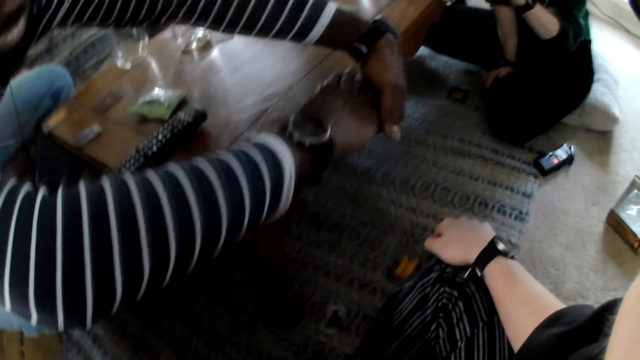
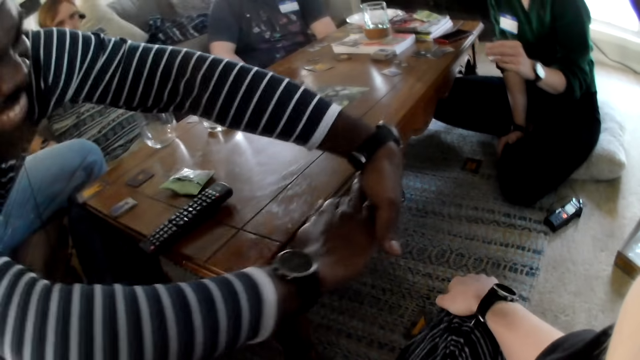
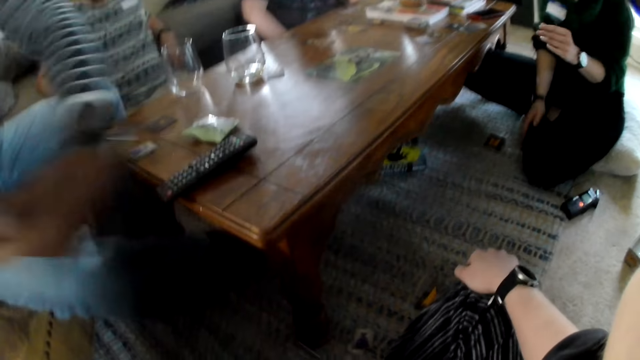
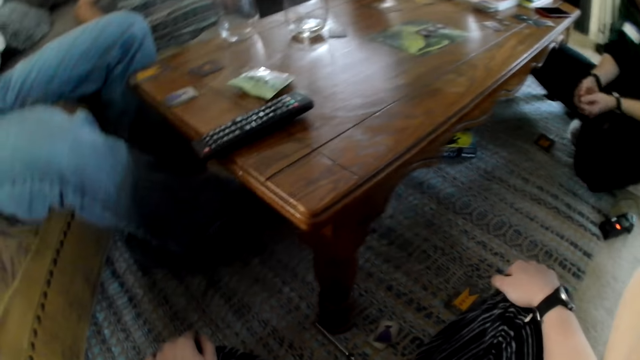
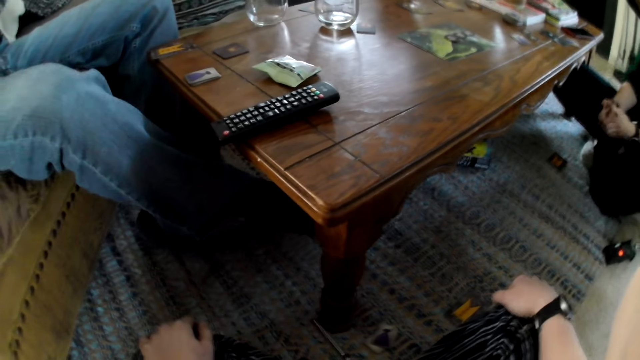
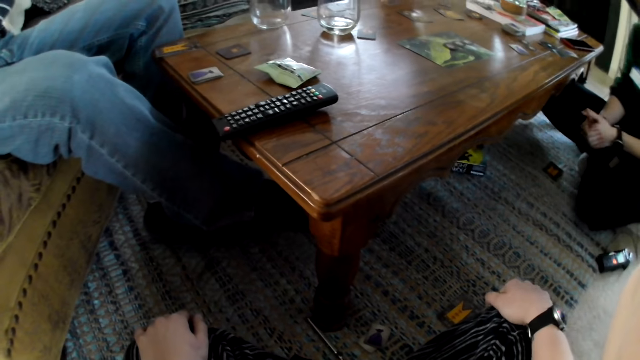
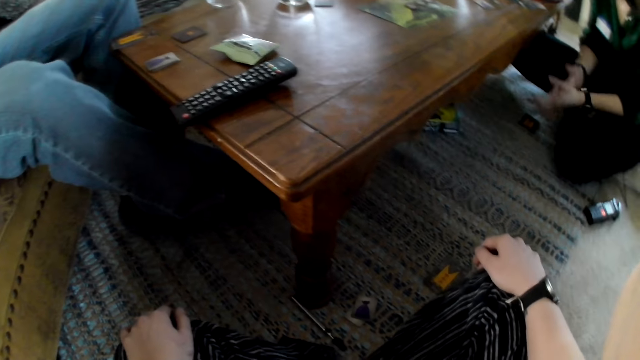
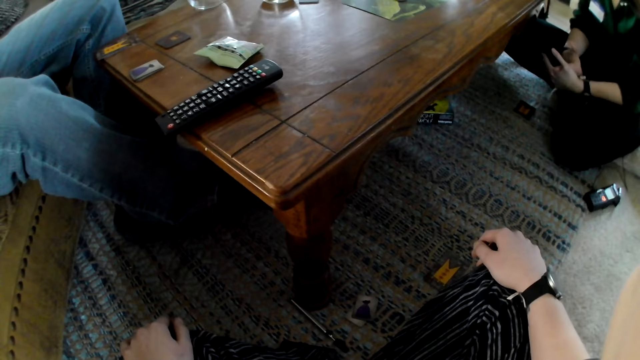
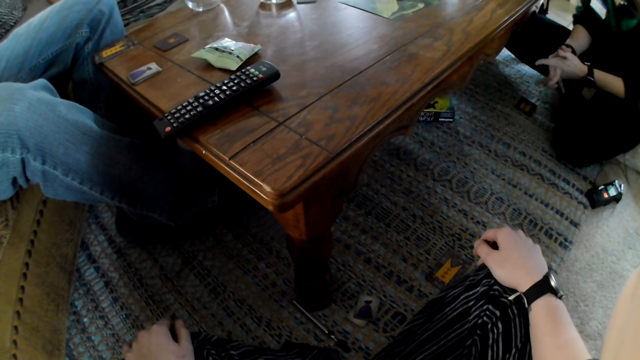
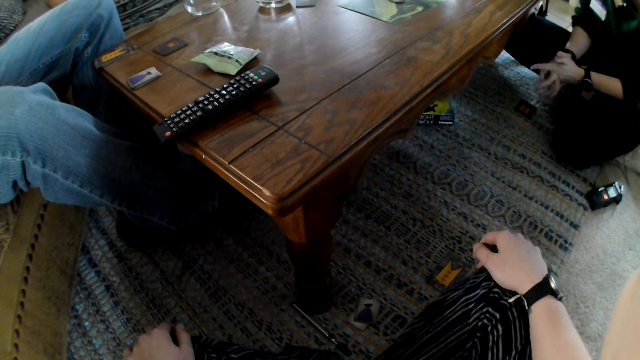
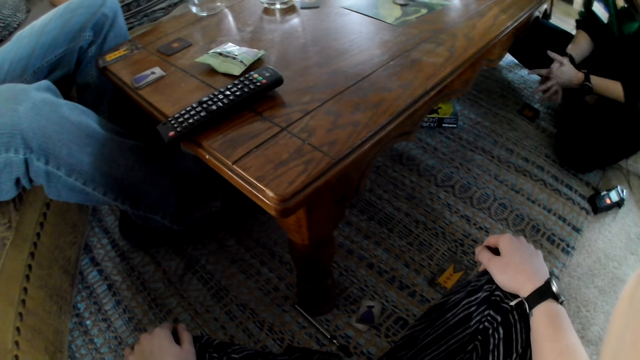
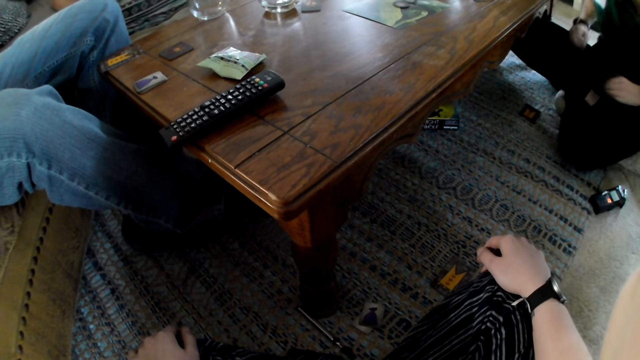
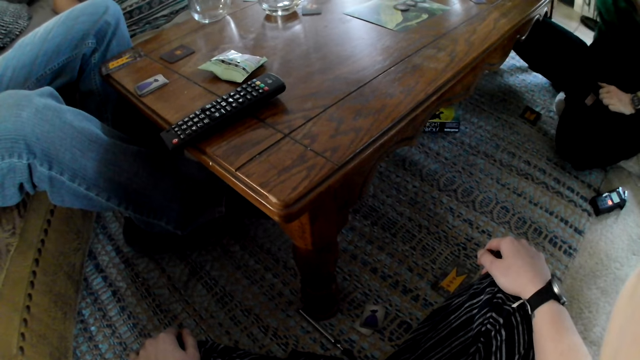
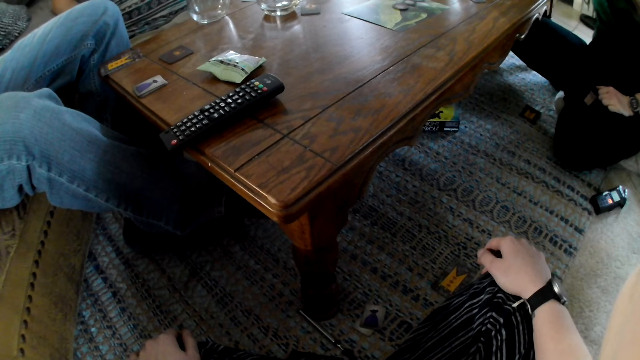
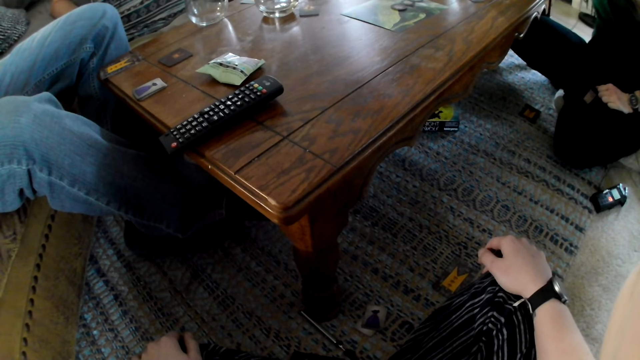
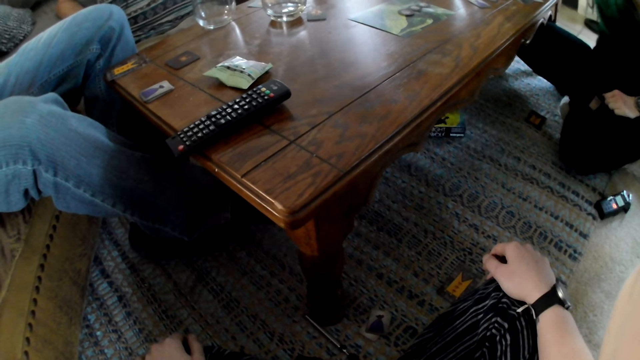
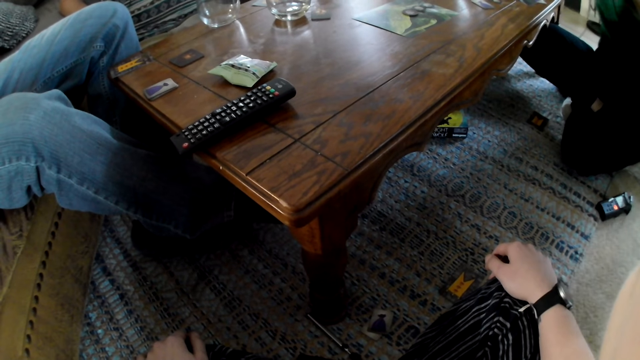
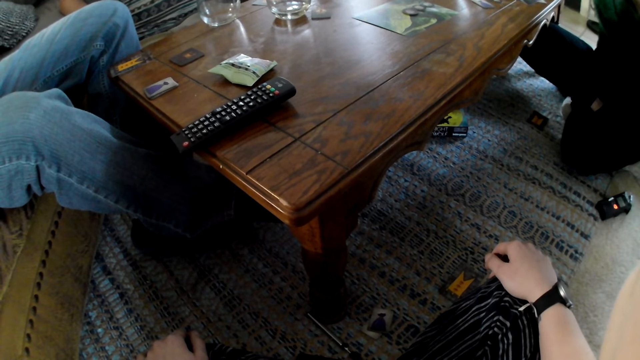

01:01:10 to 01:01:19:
The man picks up the cards from the table with both hands. The camera wearer looks around.

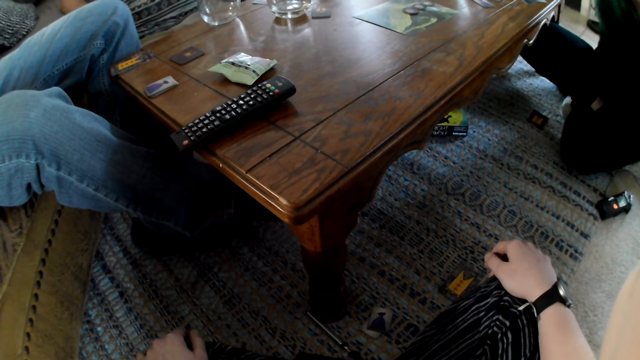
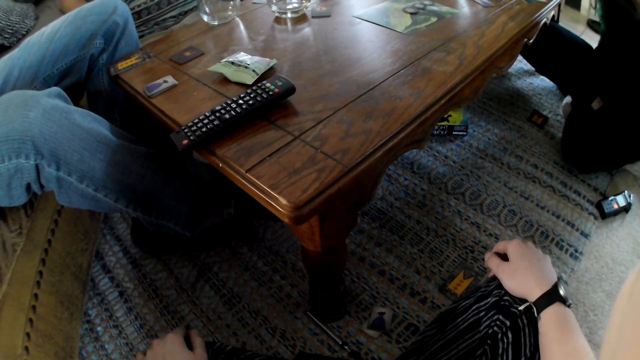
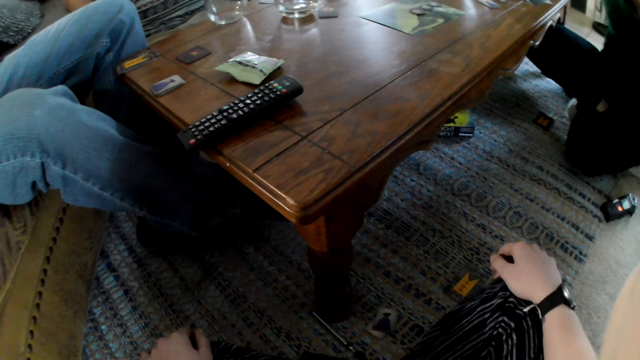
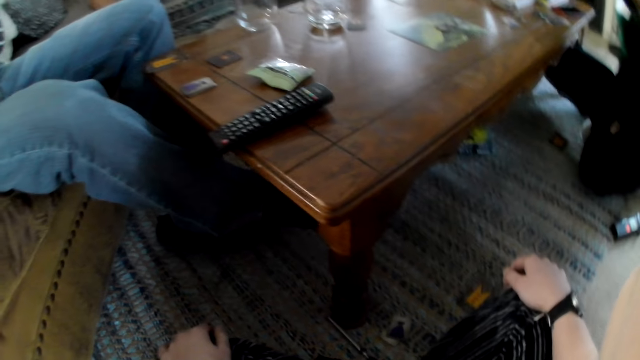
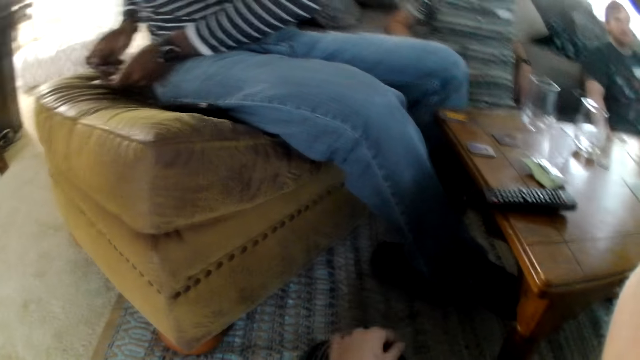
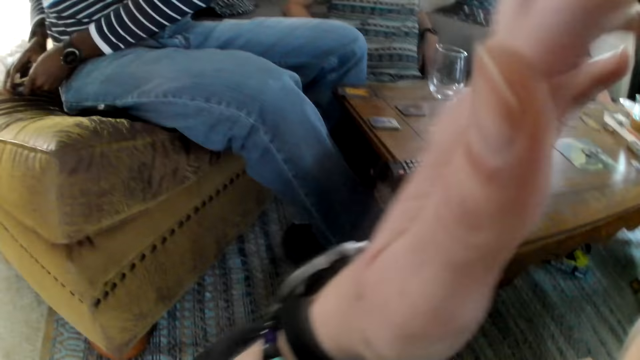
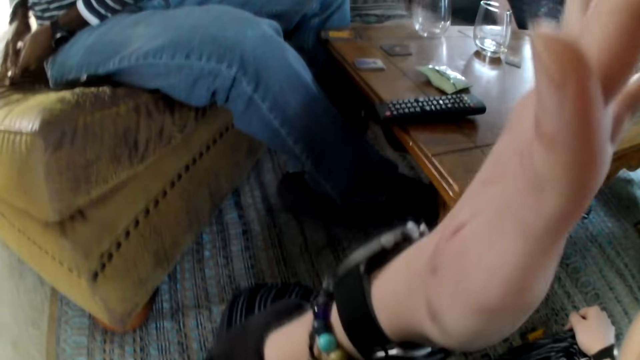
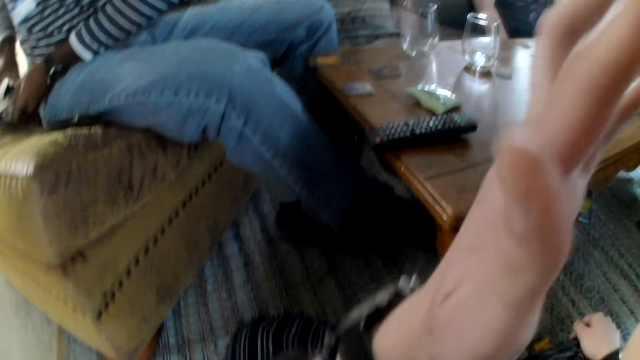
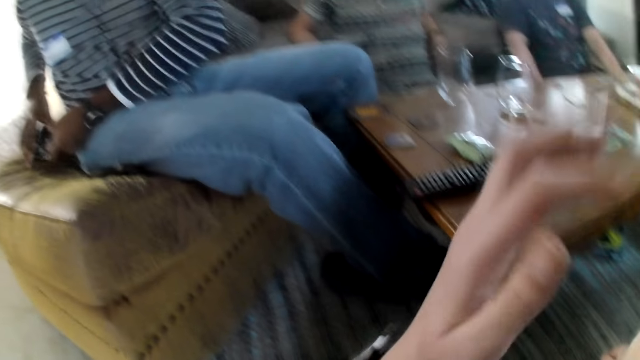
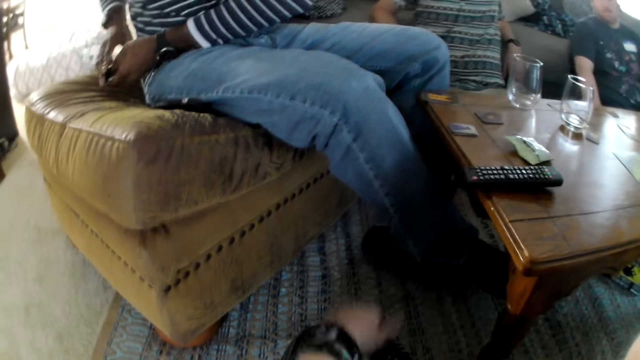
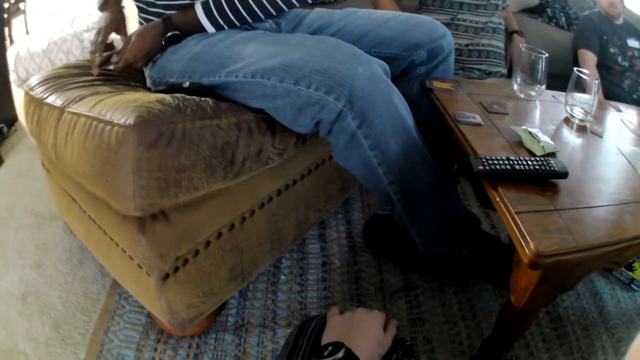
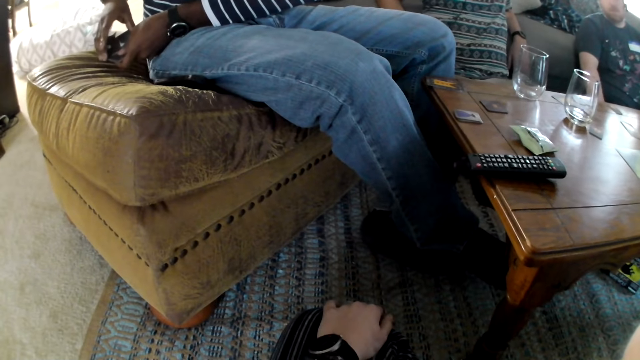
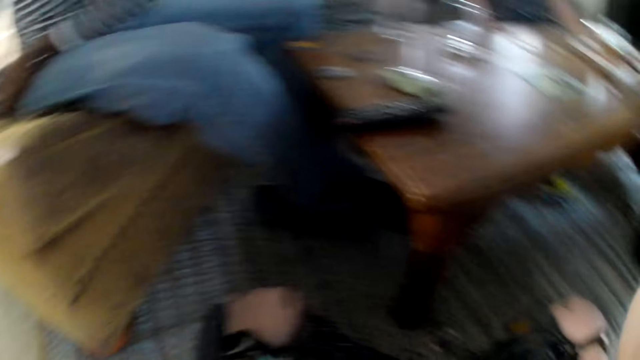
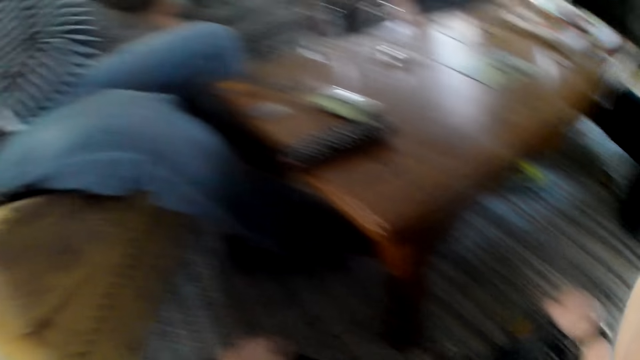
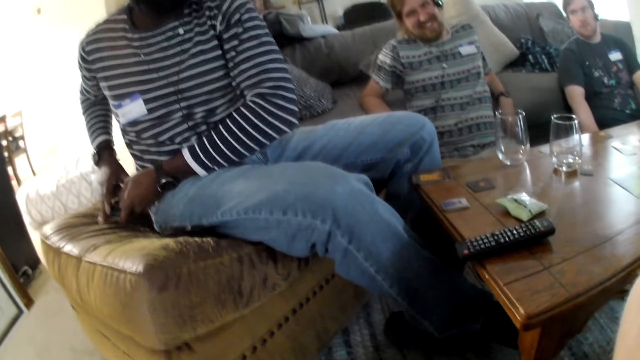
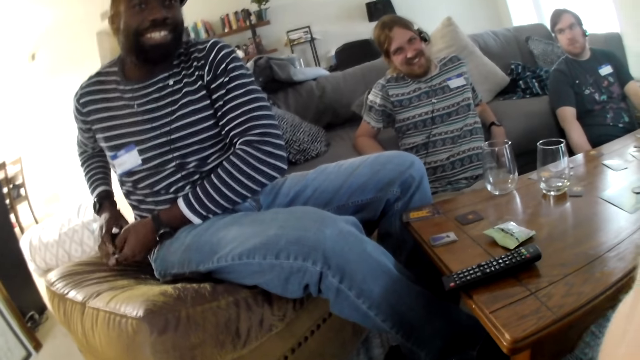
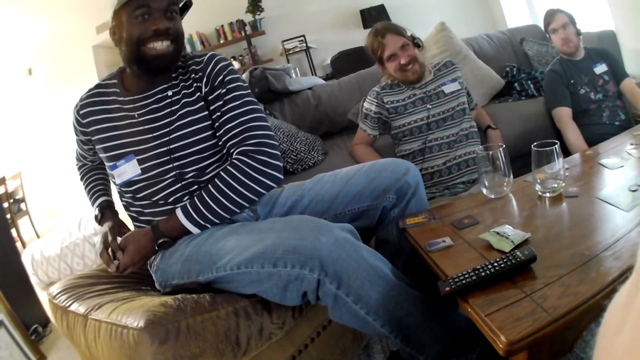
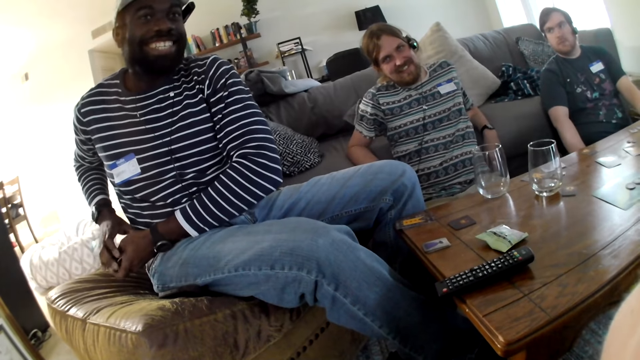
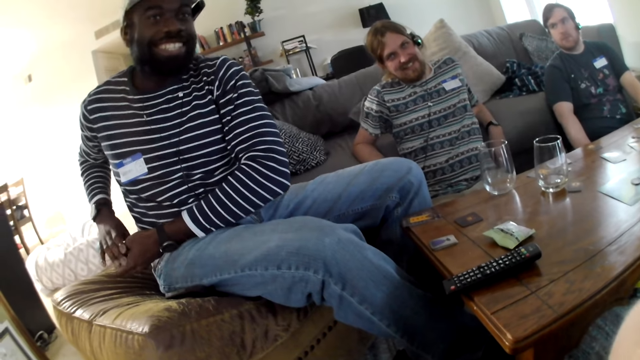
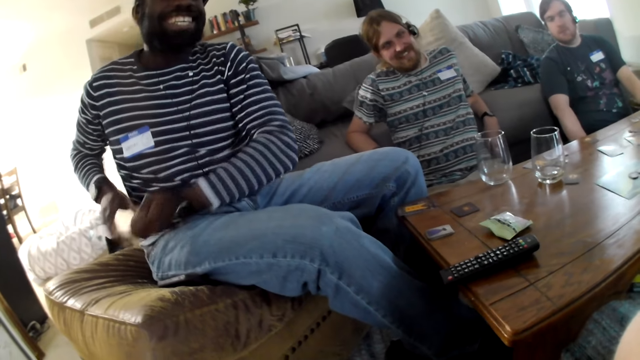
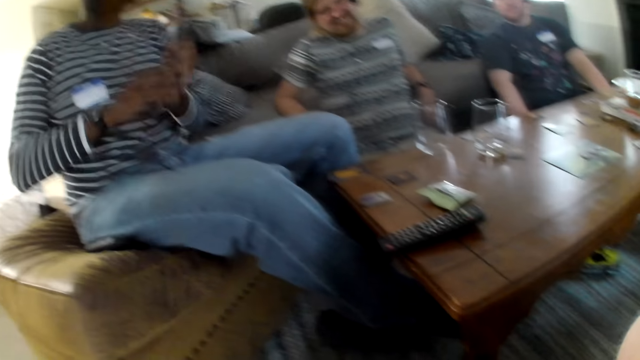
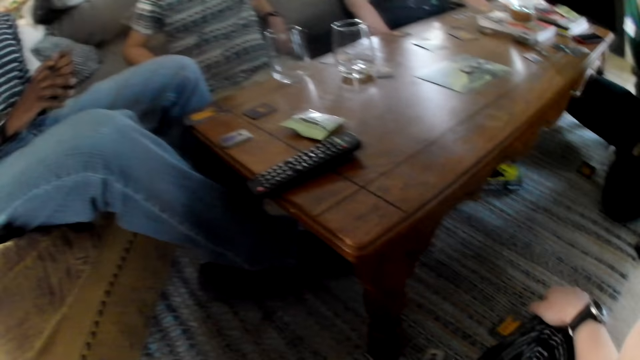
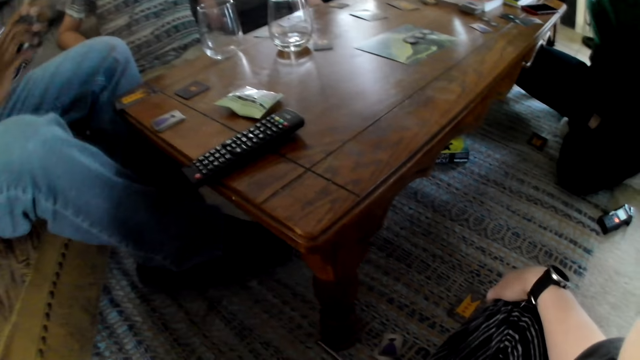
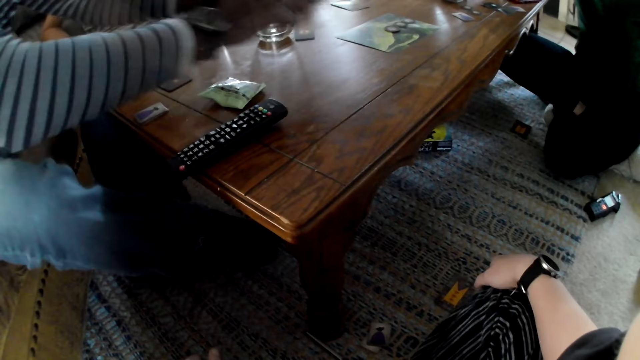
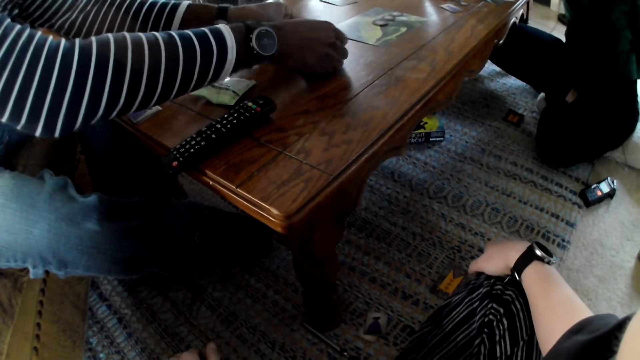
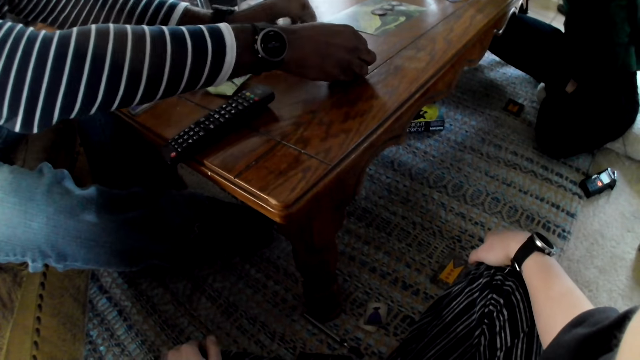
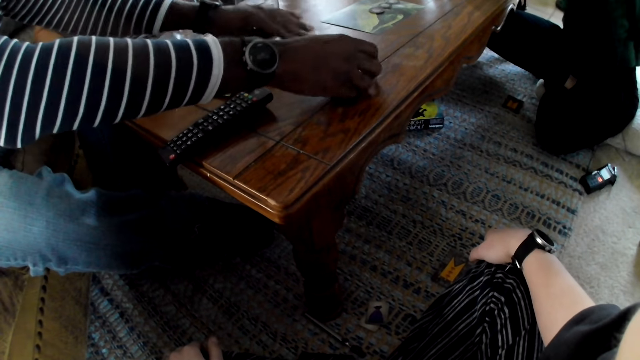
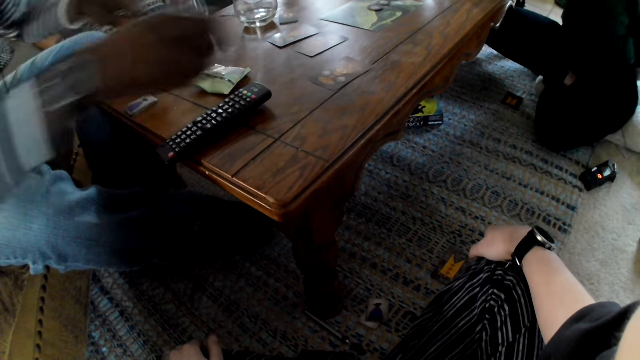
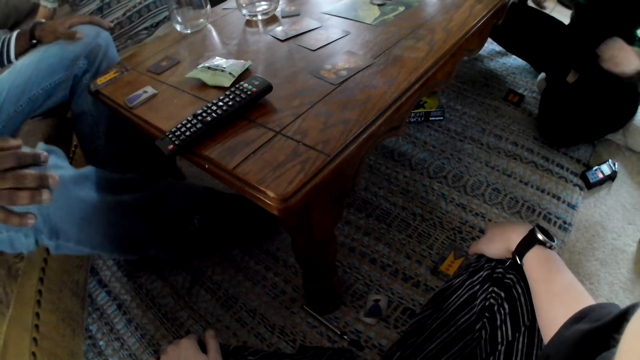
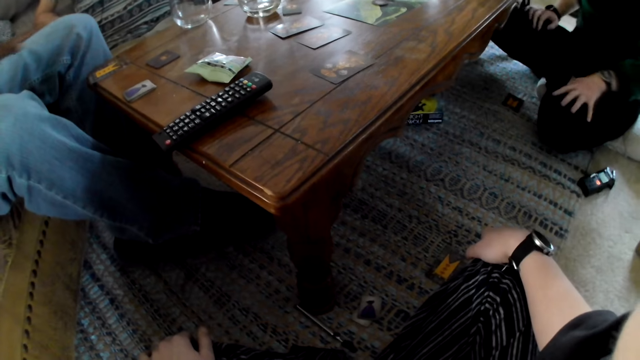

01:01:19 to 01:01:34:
The man shuffles the cards with both hands. The camera wearer touches her head with her left hand. She rubs her face. The man converses with the camera wearer. The camera wearer looks around. The man converses with another man, a third man, a woman and the camera wearer. The man spreads the cards on the table with both hands.
